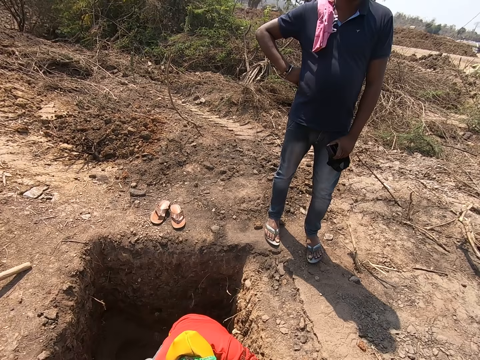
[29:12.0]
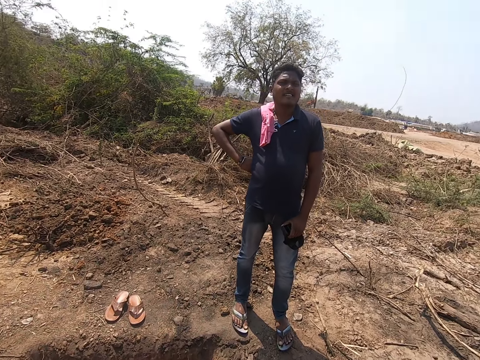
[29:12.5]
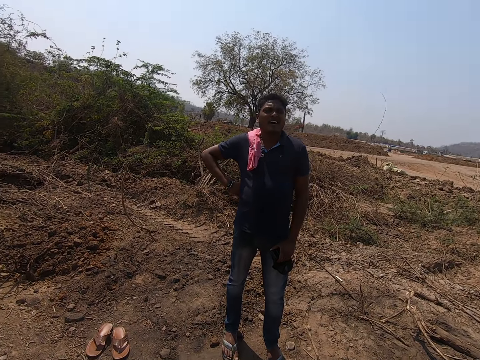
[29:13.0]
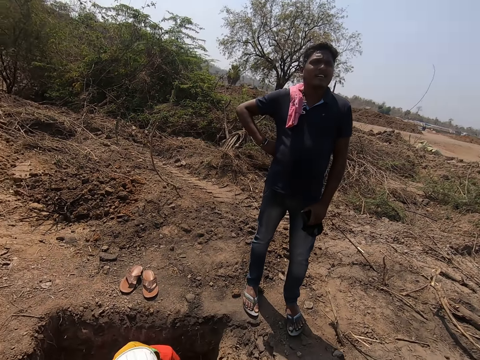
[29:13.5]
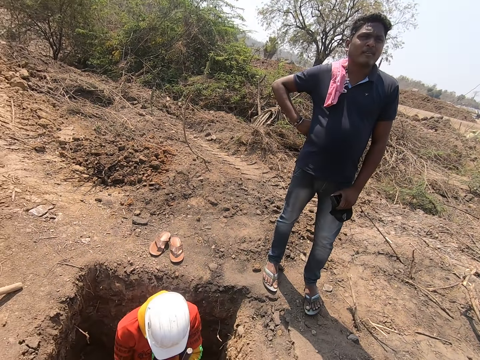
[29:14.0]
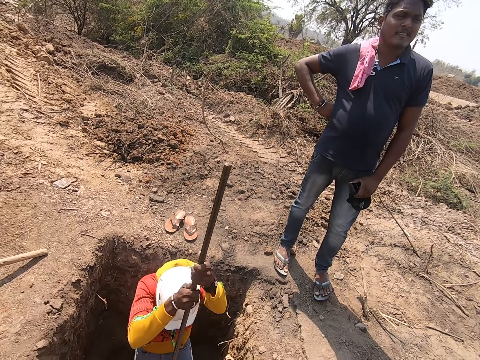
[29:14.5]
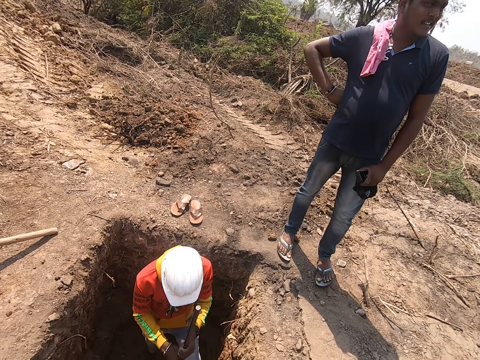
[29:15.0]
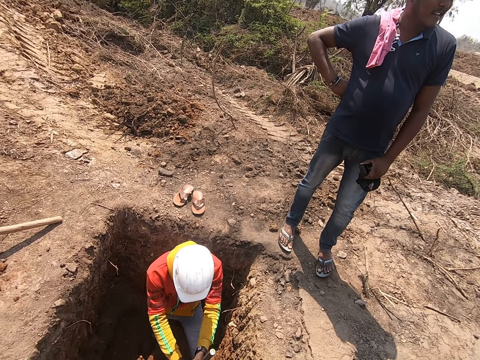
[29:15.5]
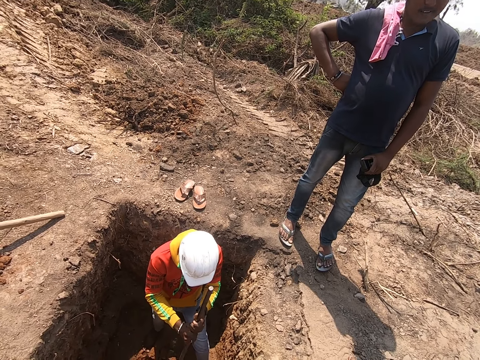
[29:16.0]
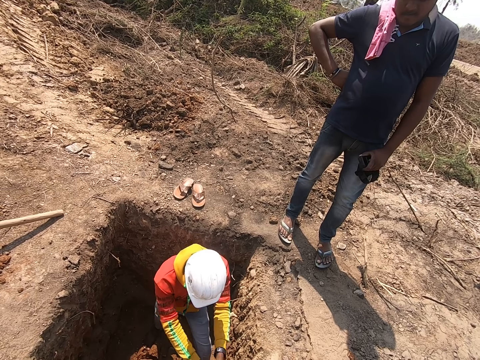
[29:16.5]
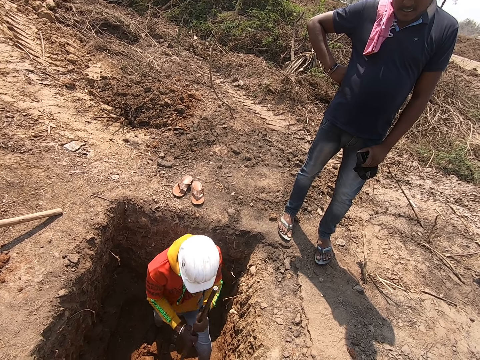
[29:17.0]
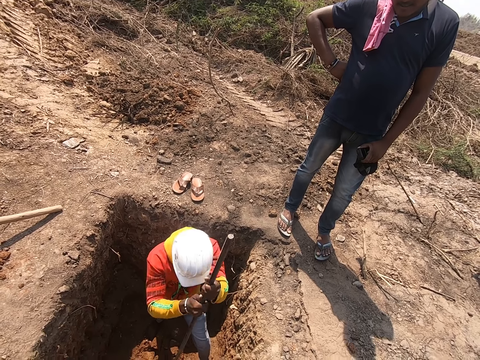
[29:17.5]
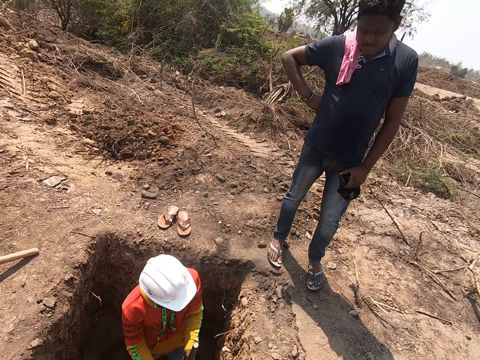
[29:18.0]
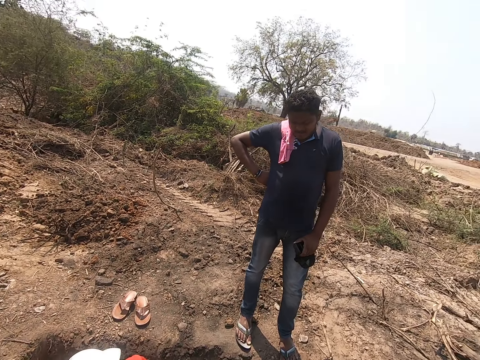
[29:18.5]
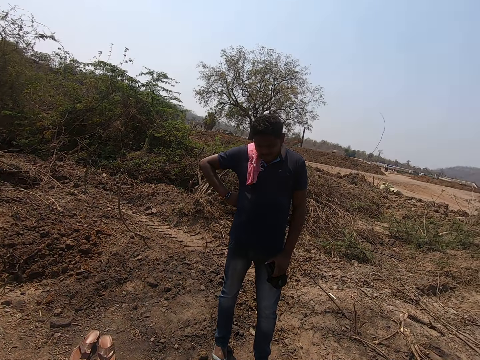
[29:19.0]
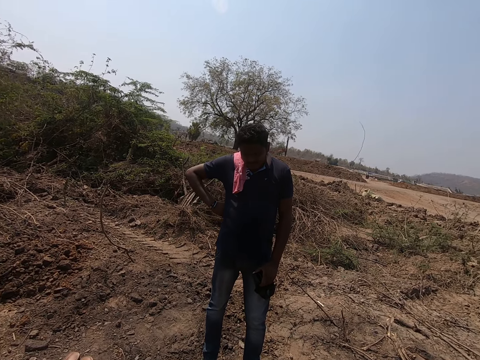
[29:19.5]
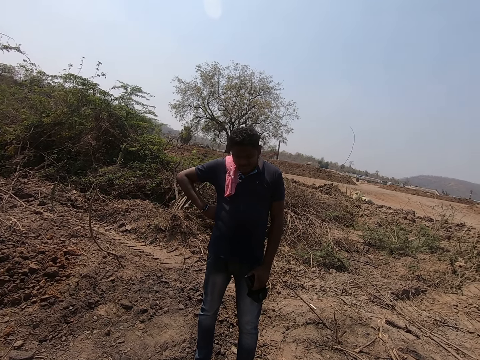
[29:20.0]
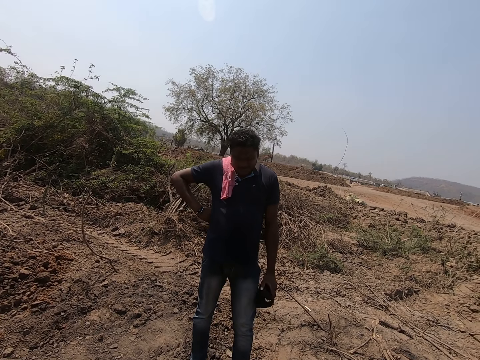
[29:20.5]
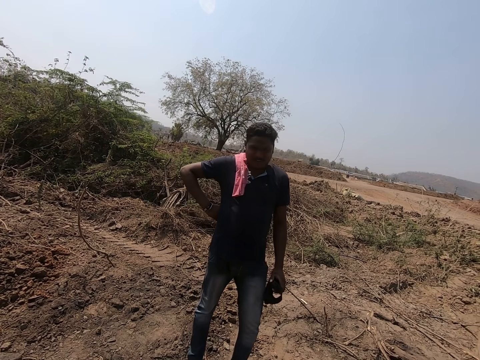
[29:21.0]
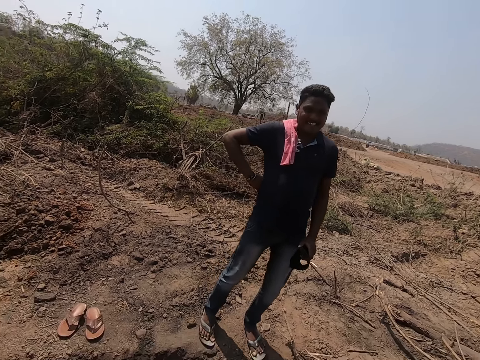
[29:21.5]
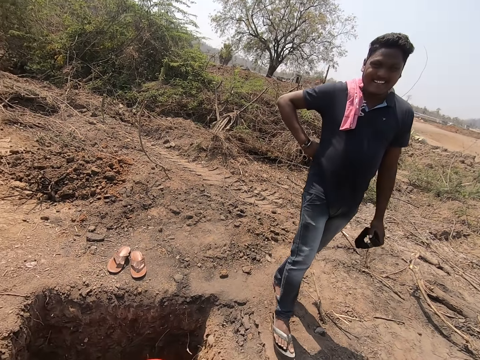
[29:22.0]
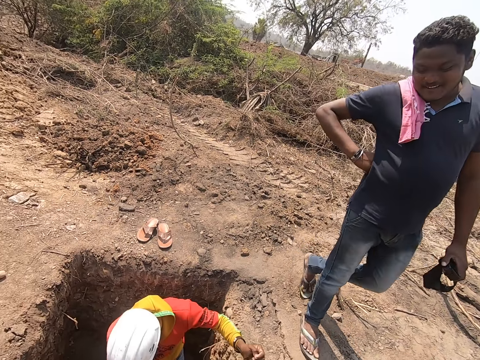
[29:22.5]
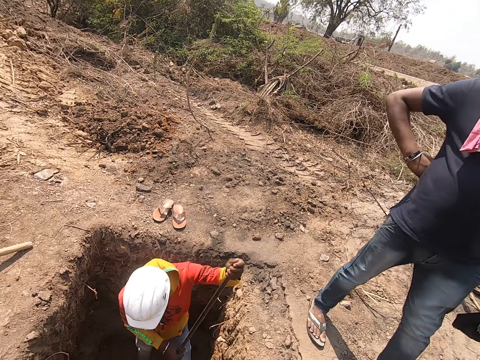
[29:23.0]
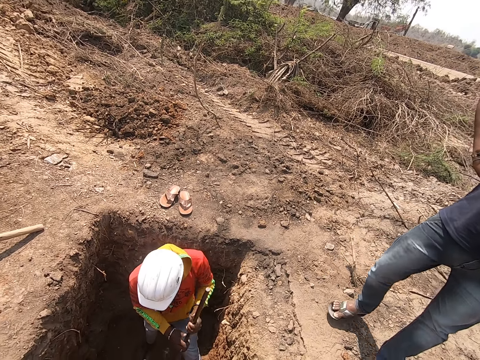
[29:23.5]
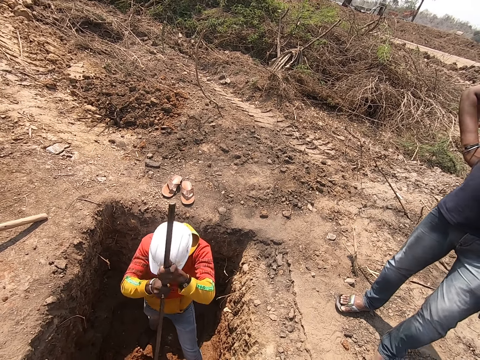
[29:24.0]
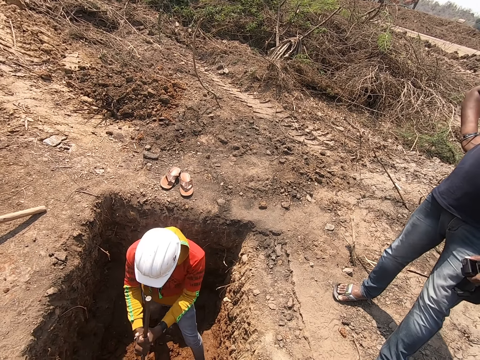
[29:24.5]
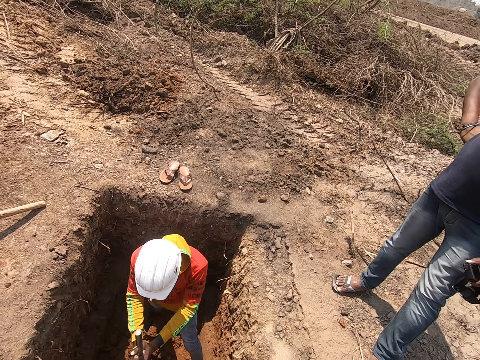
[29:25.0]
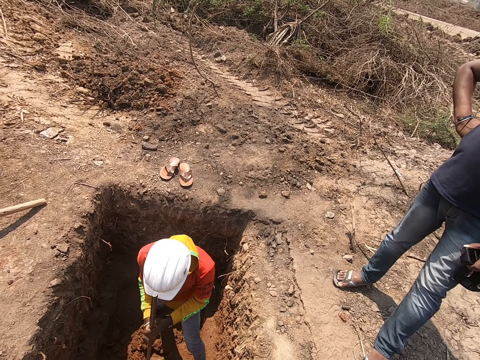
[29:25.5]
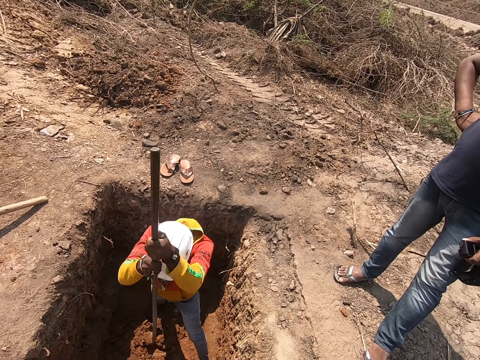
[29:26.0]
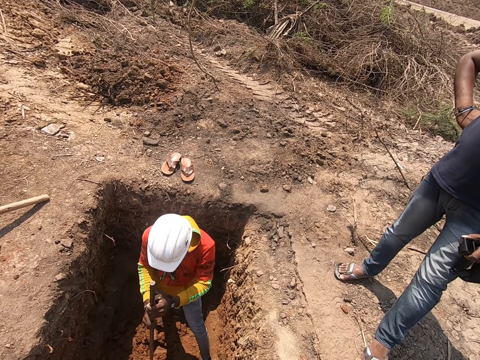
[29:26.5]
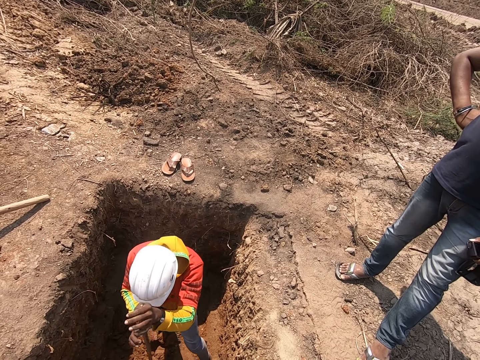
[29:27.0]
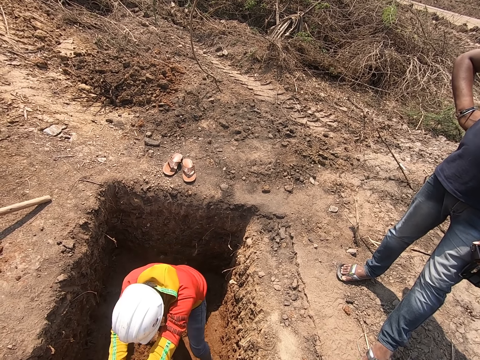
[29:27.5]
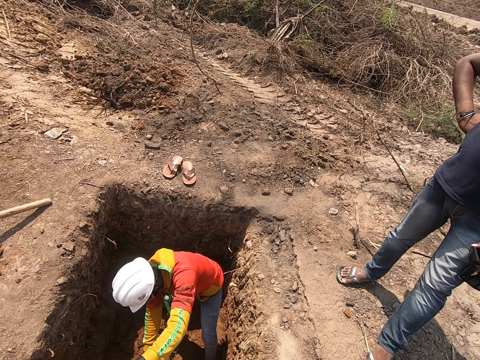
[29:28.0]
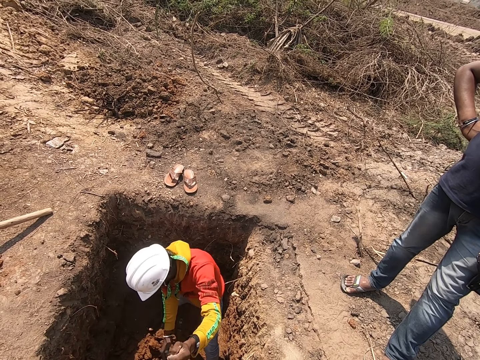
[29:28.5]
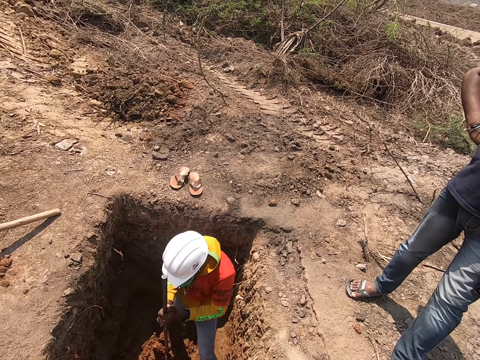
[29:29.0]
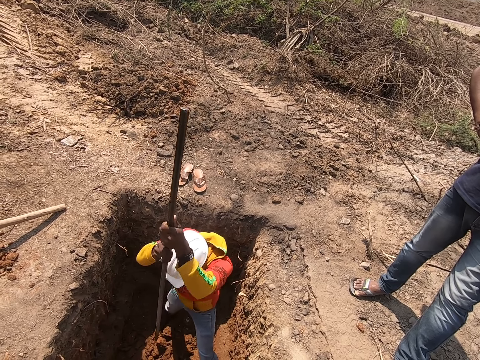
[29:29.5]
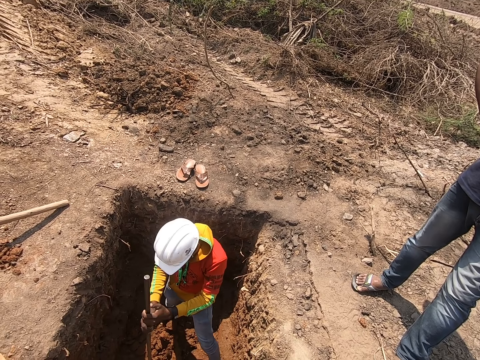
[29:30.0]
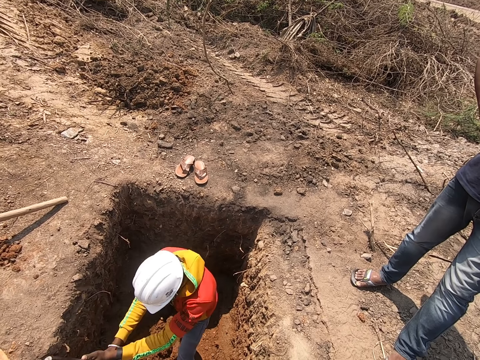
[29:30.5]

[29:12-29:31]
The camera wearer converses with a man. Another man hits the ground with the rod in his hands. The other man digs the ground with the rod in his hands. The other man hits the ground with the rod in his hands. The first man converses with the other man. The other man hits the ground with the rod in his hands. He hits the ground again. The other man digs the ground with the rod in his hands. The other man hits the ground with the rod in his hands. The other man digs the ground with the rod in his hands.

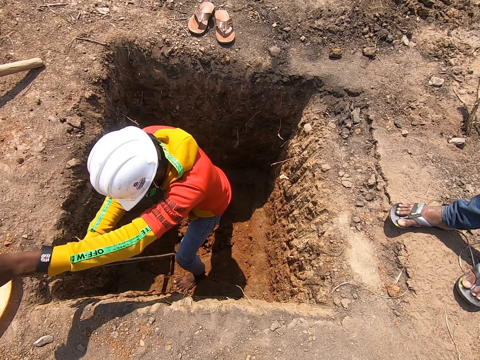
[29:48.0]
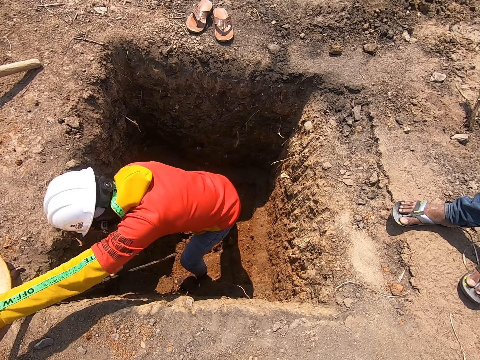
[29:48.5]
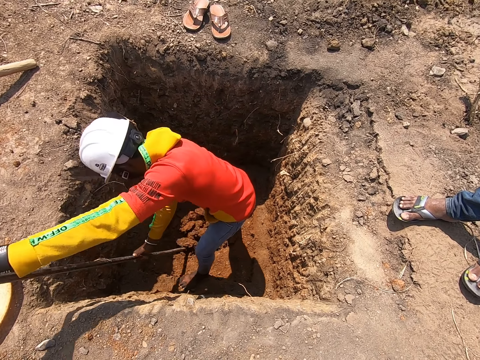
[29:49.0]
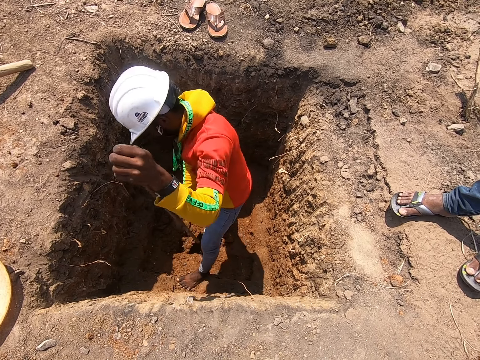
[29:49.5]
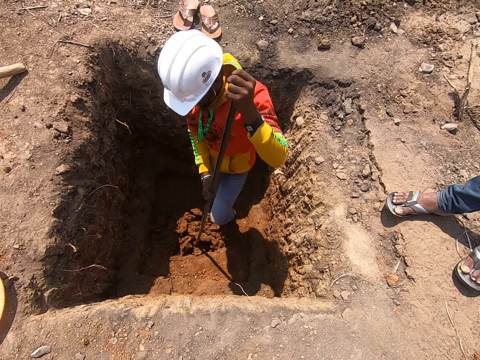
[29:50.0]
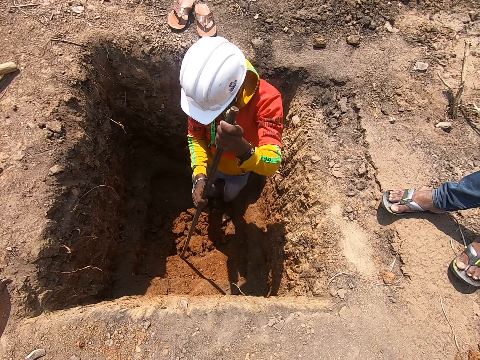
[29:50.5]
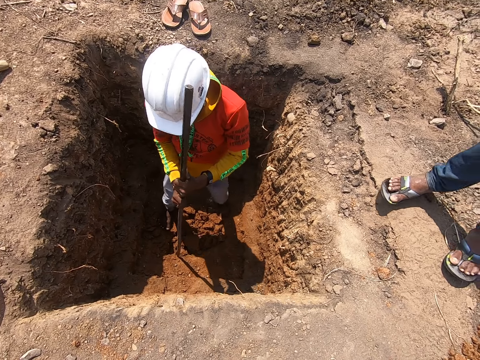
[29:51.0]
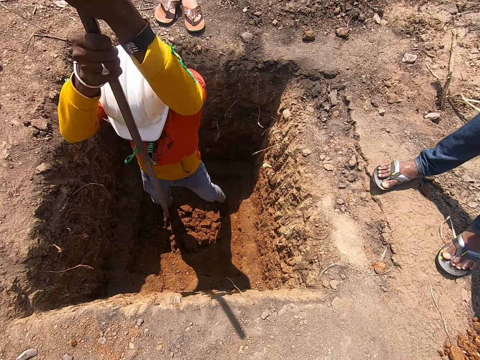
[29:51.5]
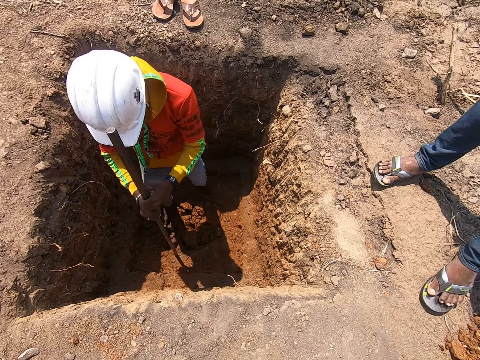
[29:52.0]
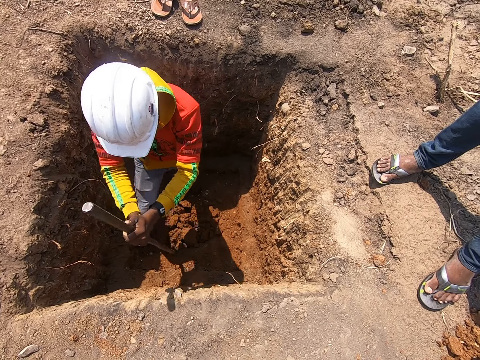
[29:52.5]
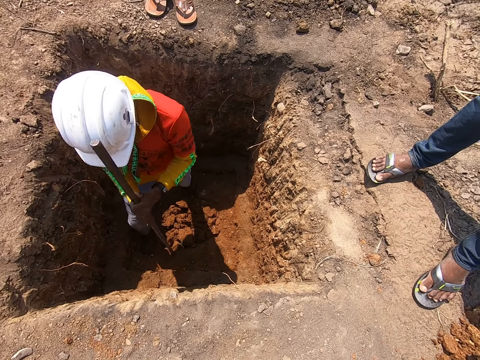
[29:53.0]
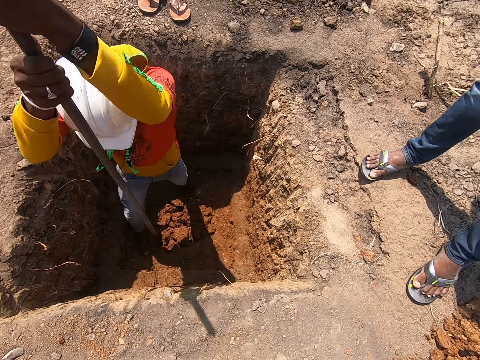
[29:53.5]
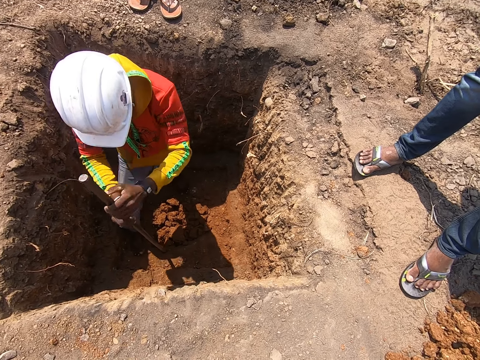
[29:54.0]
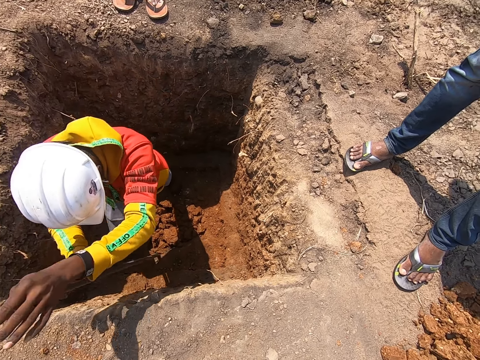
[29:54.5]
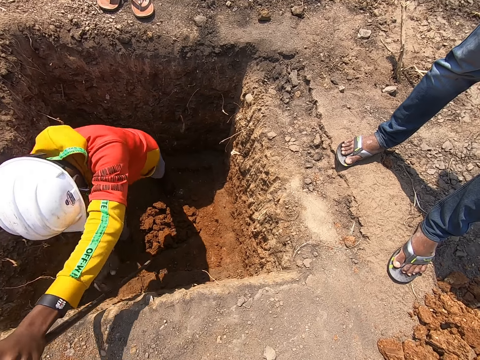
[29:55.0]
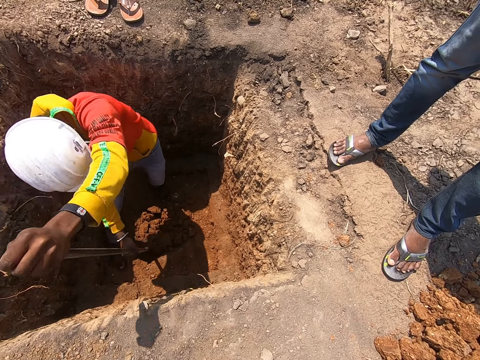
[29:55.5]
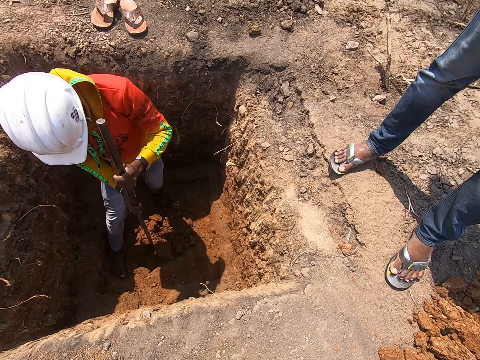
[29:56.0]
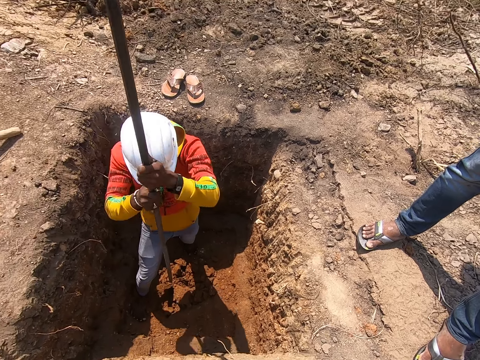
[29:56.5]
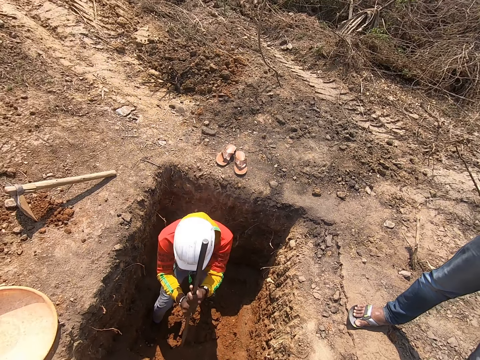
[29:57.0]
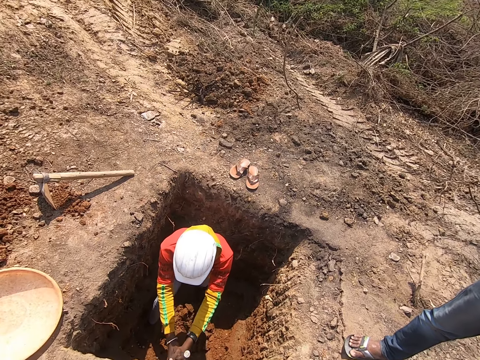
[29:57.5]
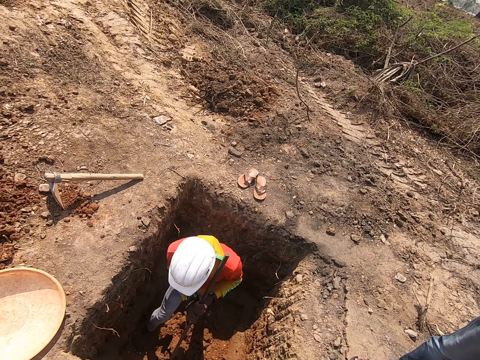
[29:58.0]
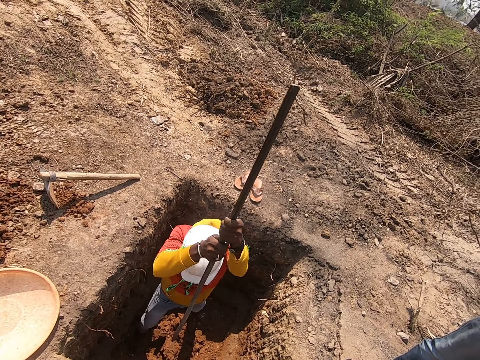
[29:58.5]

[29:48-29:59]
A man hits the ground with the rod in his hands. The man digs the ground with the rod in his hands. The man hits the ground with the rod in his hands. The man digs the ground with the rod in his hands. The man hits the ground with the rod in his hands. The man digs the ground with the rod in his hands.
